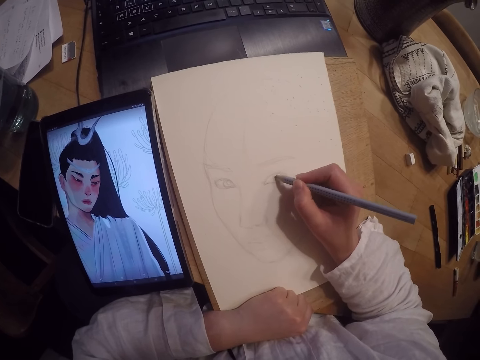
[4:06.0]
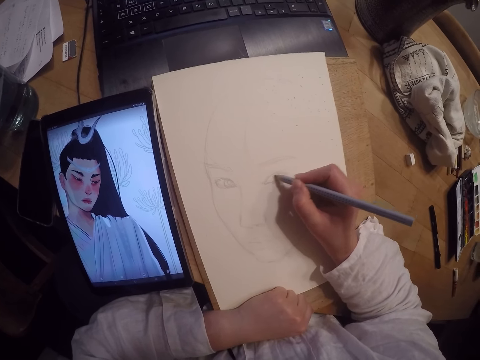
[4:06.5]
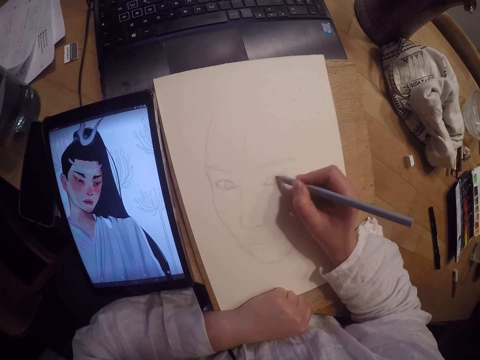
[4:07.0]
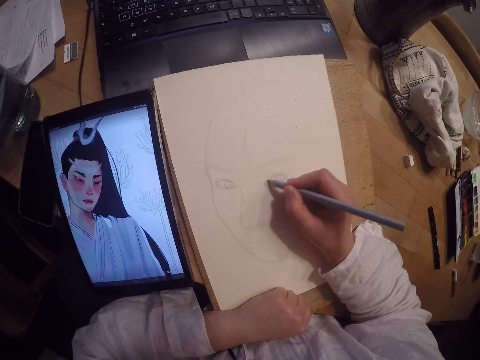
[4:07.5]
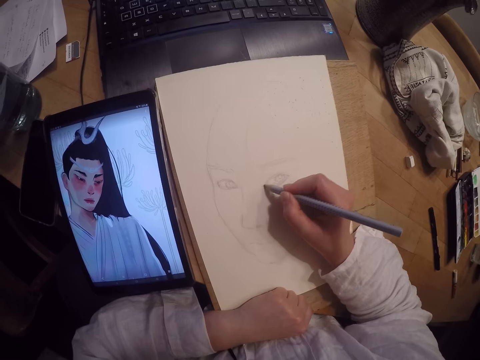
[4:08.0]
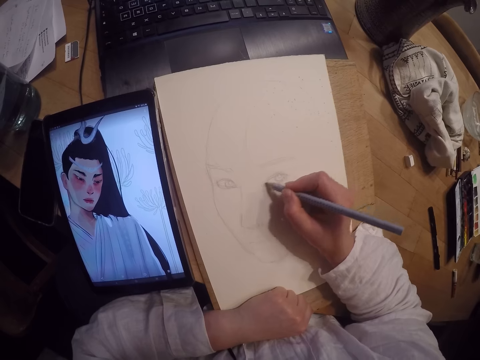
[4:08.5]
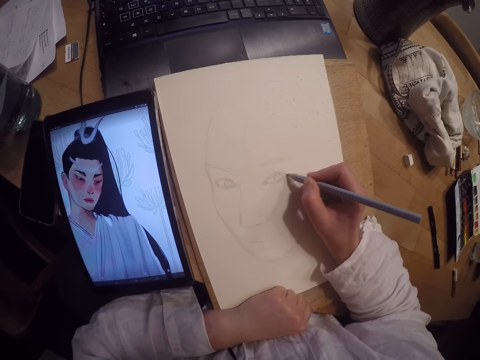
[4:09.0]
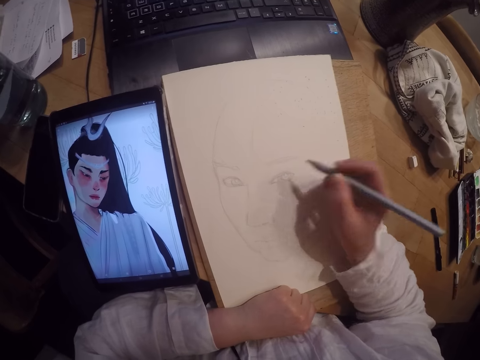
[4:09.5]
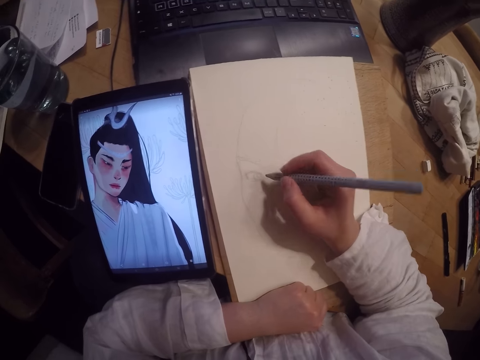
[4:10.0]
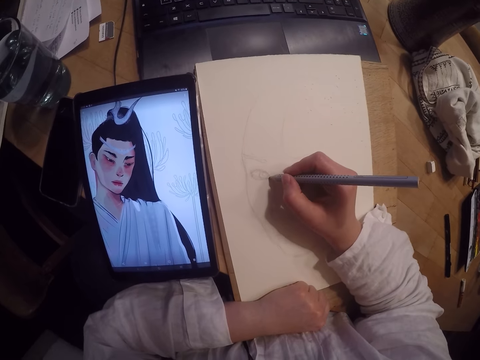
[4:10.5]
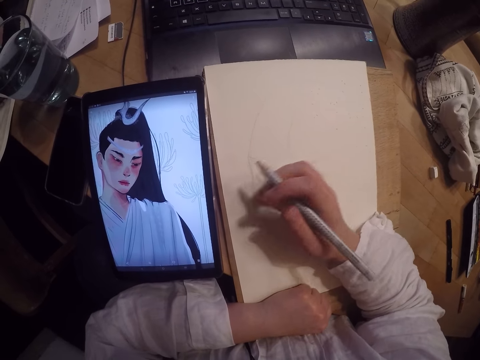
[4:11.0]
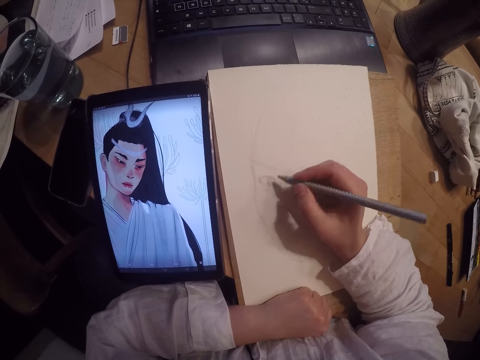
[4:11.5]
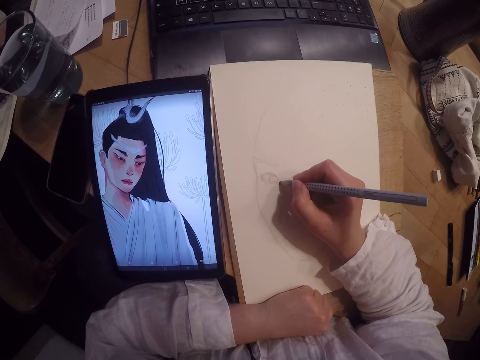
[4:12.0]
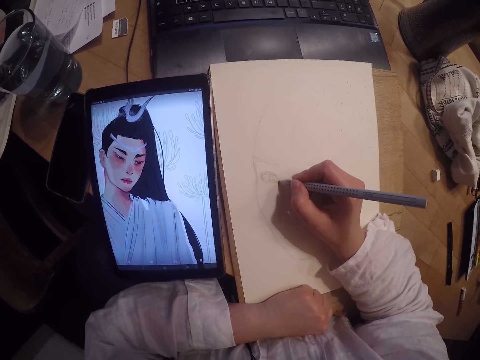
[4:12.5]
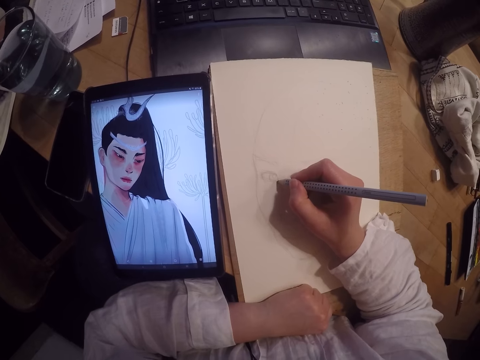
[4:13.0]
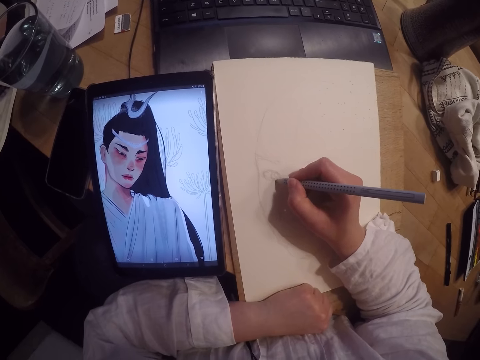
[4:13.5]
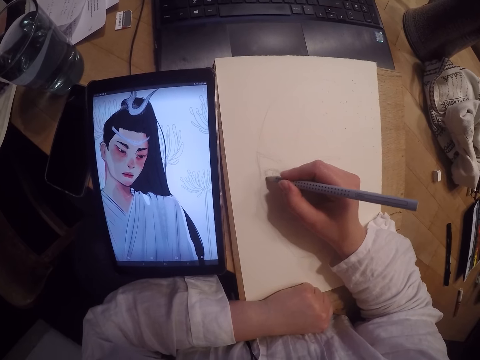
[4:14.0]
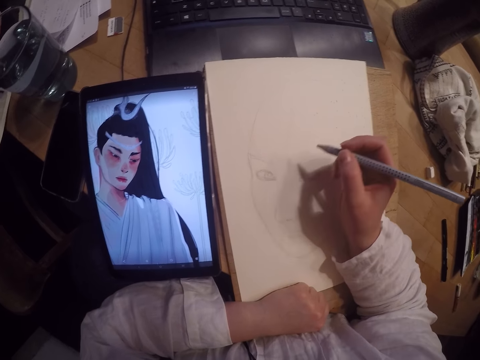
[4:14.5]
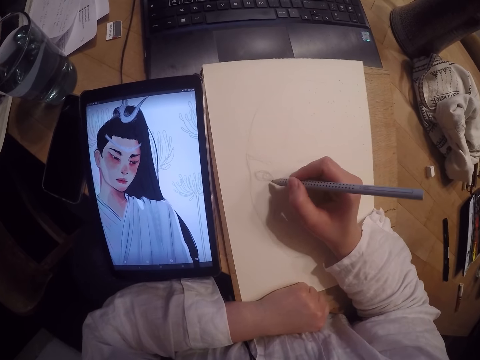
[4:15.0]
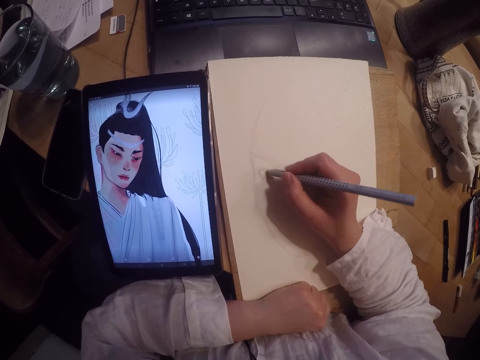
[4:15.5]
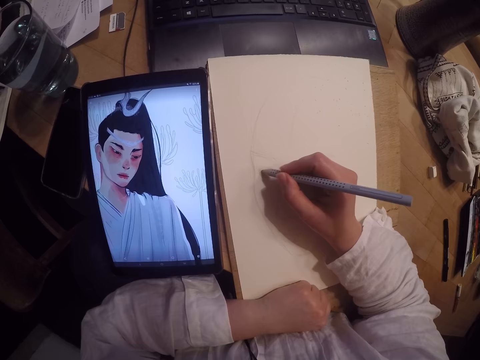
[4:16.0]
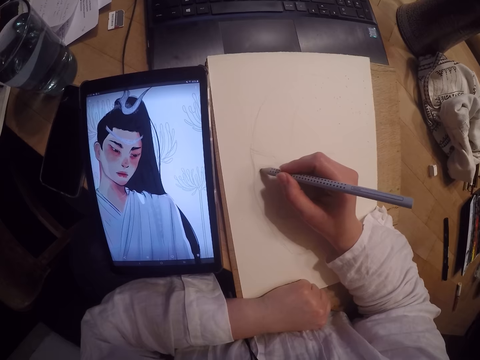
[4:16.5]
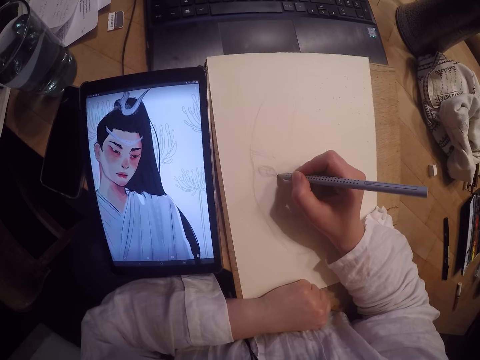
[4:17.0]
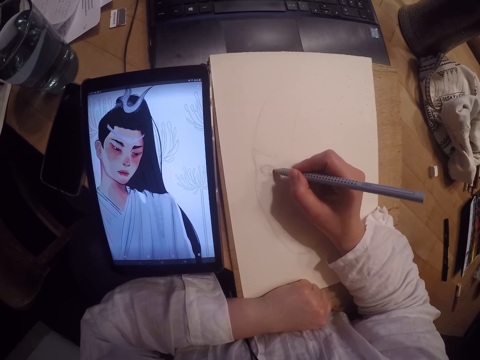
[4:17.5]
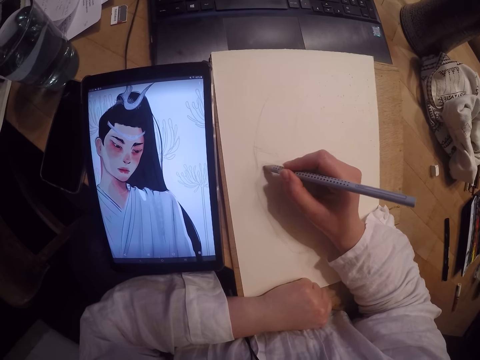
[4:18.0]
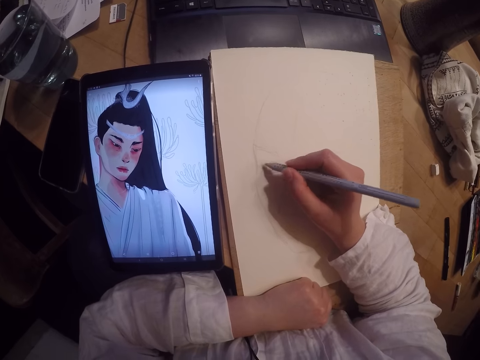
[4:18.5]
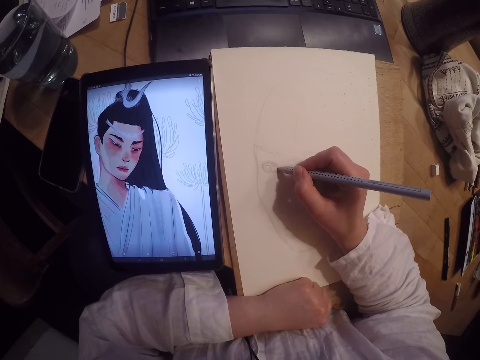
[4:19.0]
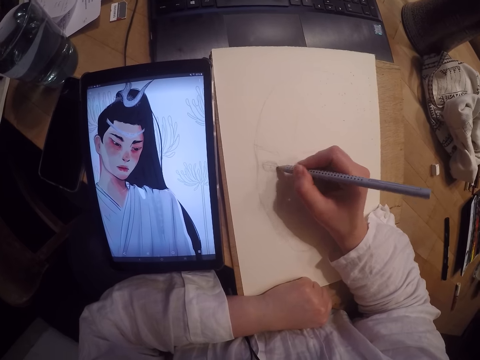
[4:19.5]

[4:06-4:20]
The camera wearer wipes the paper. They draw on the paper.

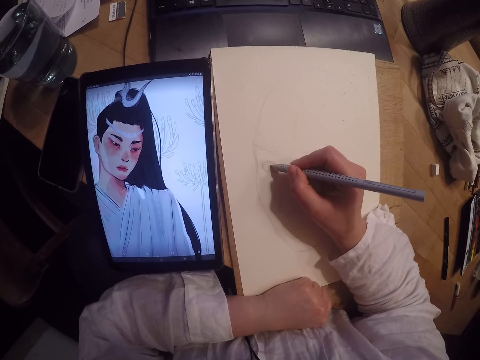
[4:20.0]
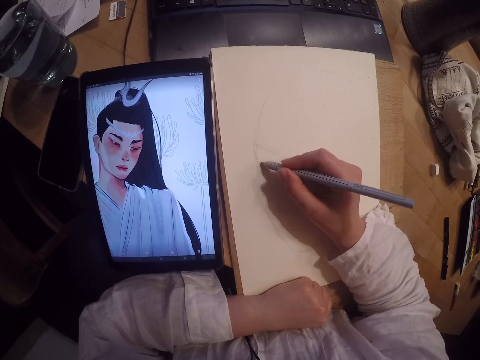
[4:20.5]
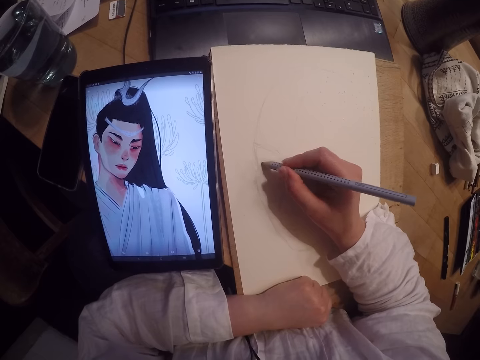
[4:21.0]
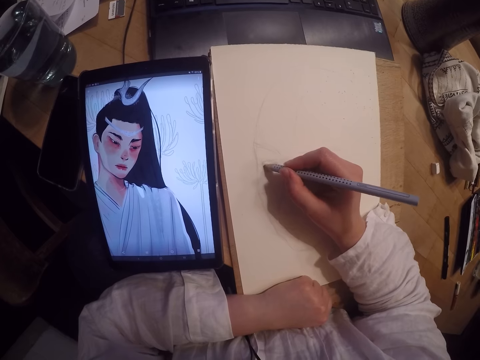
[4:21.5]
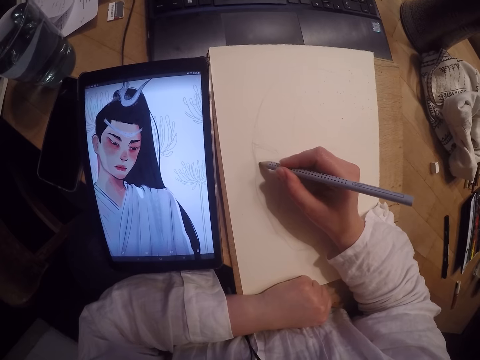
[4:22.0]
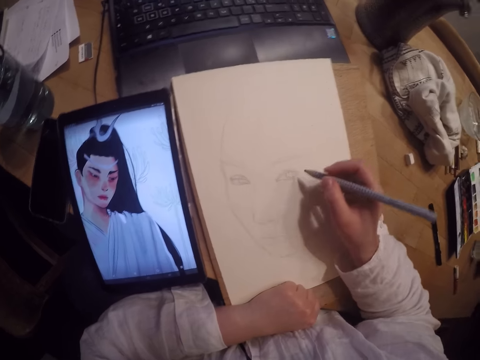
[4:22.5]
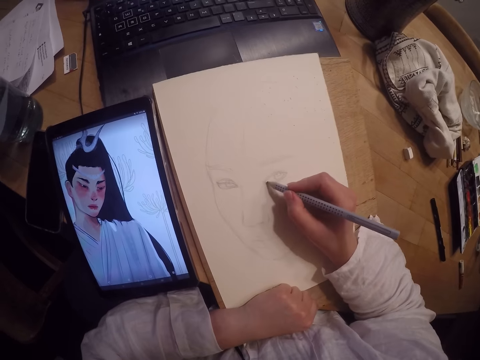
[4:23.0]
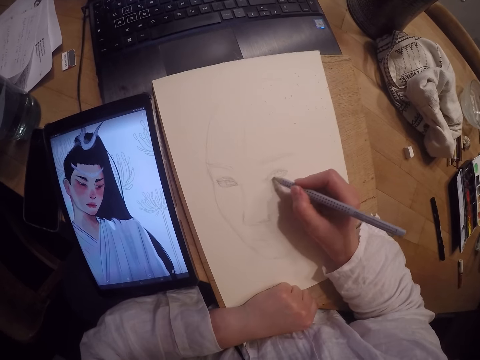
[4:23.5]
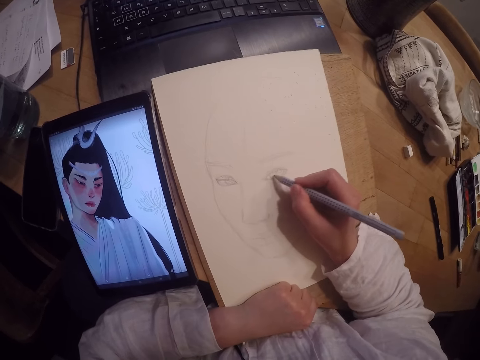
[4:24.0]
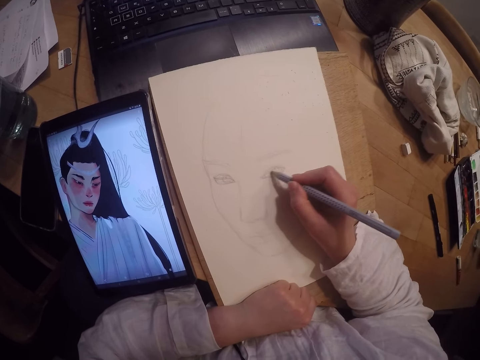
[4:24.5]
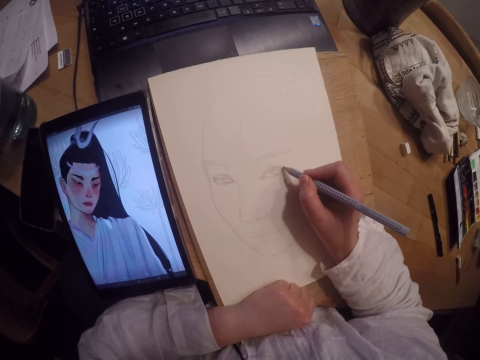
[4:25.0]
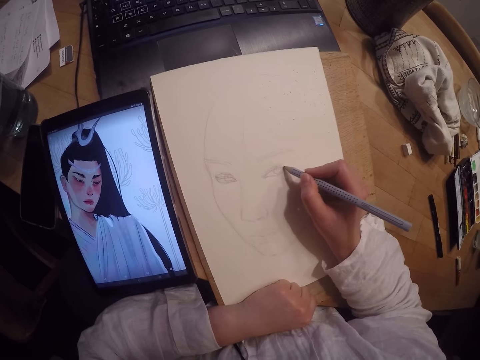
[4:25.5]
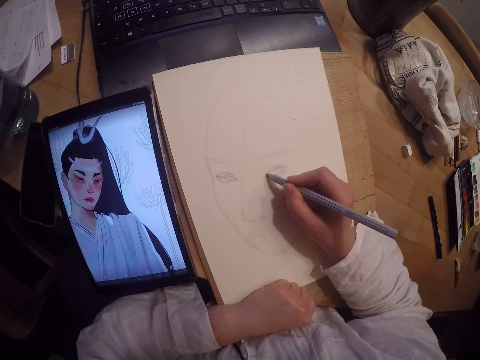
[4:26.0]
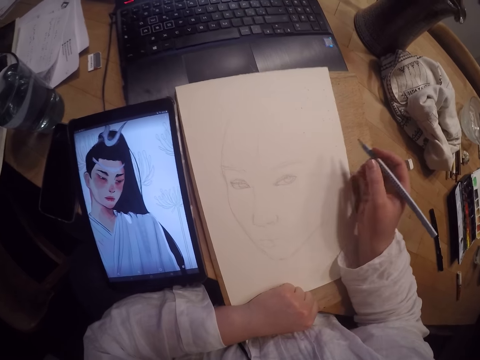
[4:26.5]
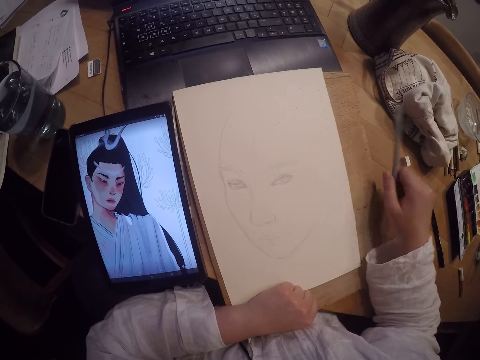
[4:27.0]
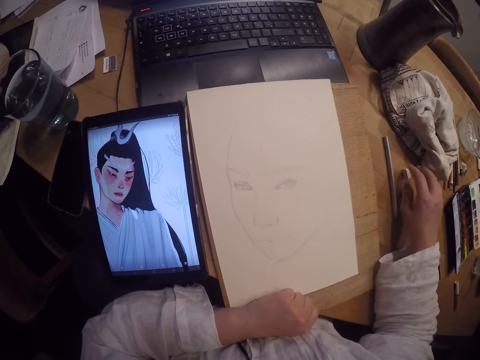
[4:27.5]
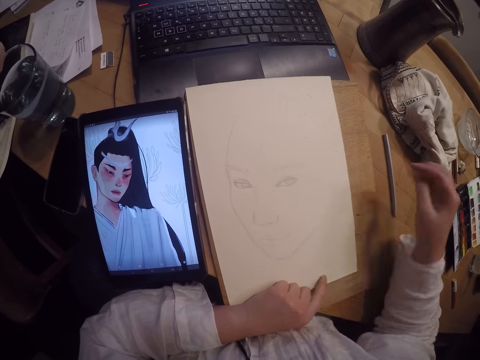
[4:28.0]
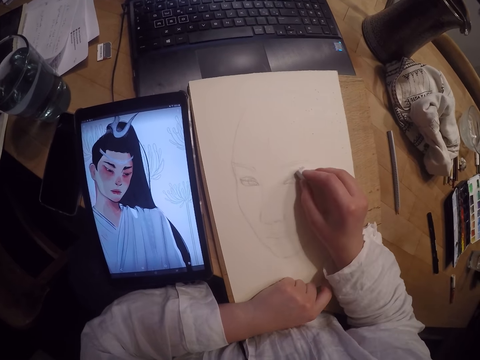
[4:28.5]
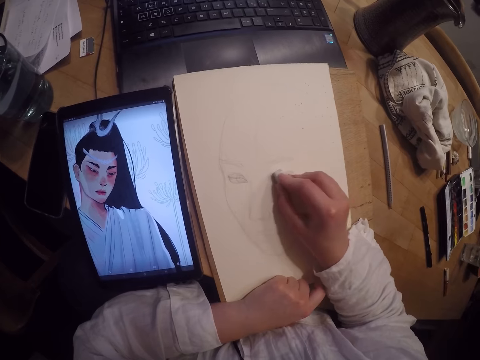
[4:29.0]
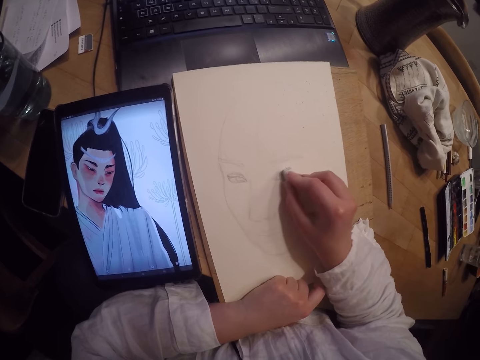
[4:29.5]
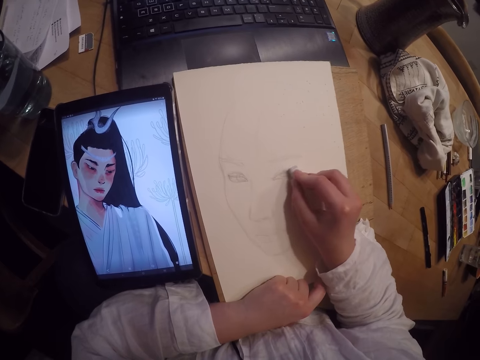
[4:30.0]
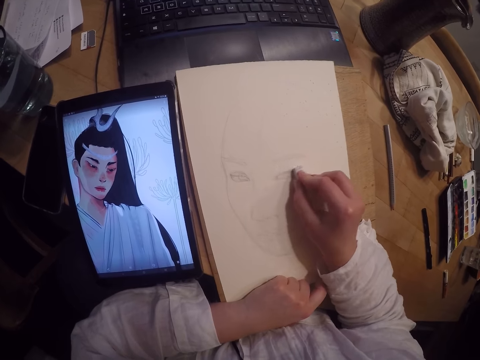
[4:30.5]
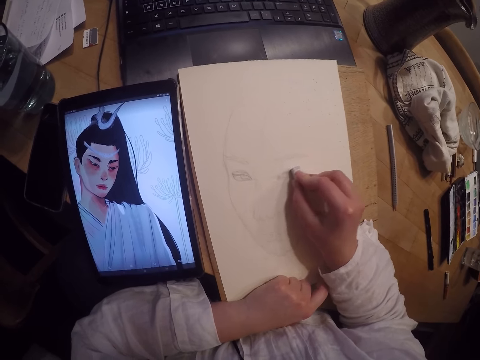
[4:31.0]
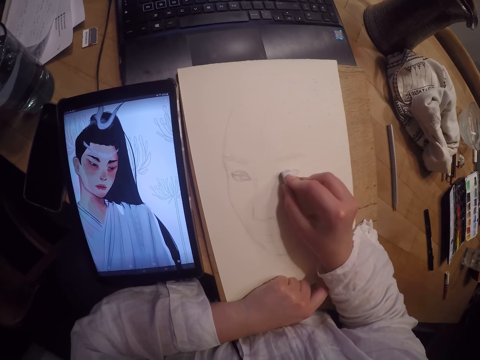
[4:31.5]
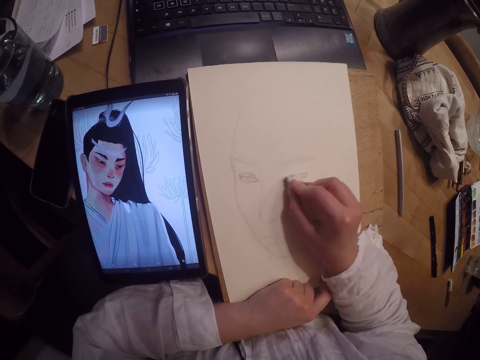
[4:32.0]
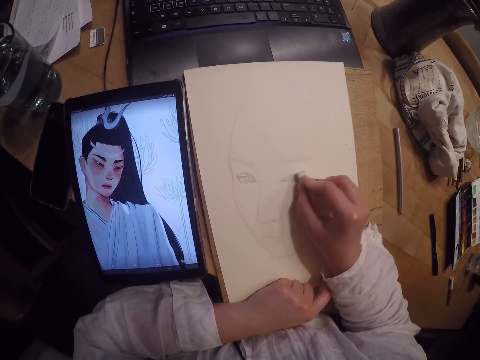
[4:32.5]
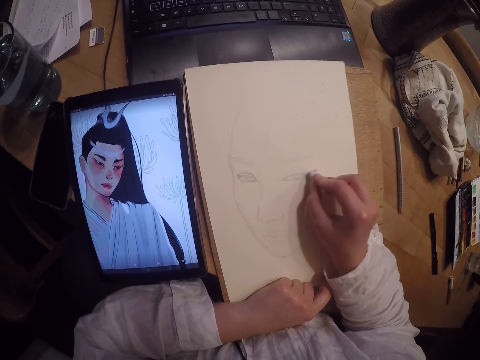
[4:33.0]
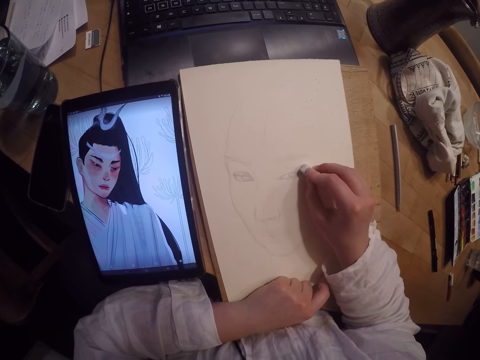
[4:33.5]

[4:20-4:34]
The camera wearer drops the pencil on the table. They pick up the eraser and erase part of the drawing.
